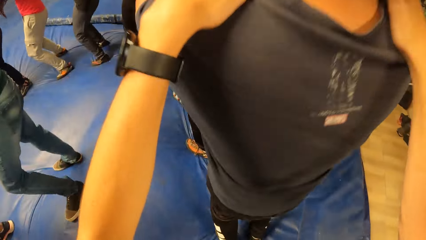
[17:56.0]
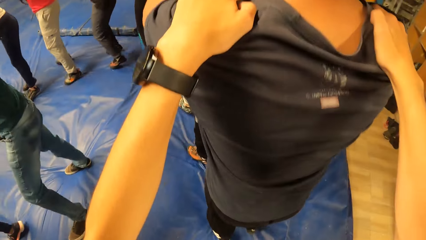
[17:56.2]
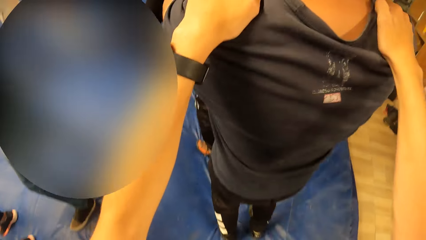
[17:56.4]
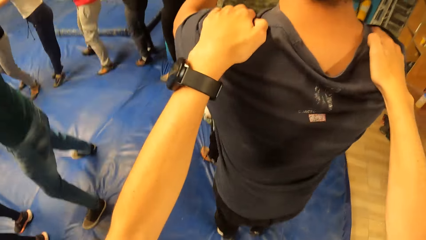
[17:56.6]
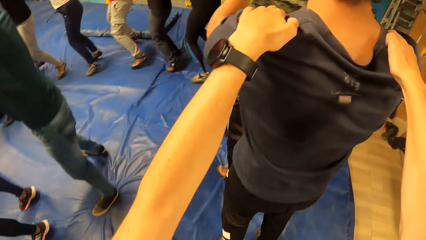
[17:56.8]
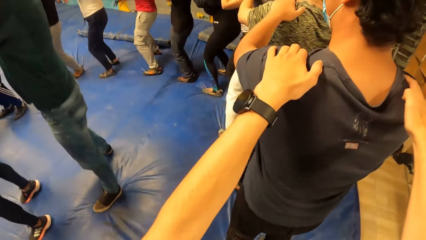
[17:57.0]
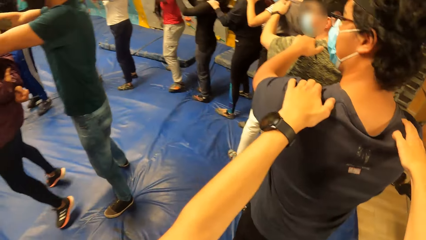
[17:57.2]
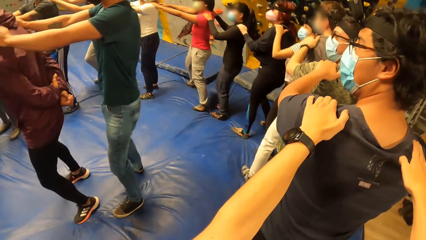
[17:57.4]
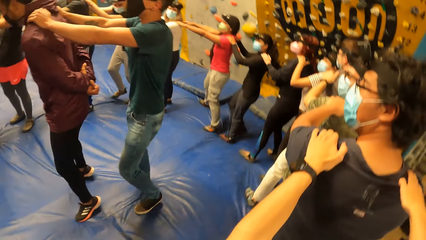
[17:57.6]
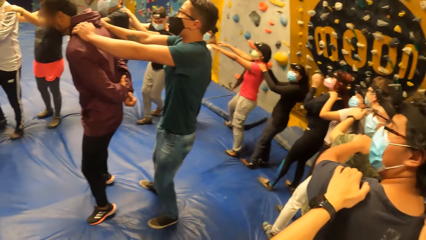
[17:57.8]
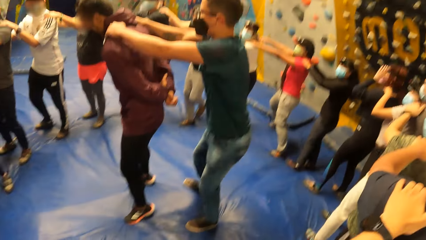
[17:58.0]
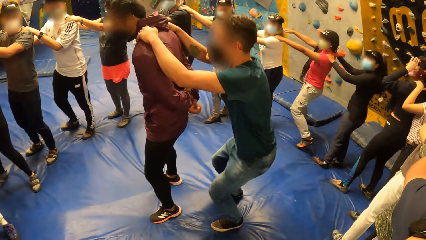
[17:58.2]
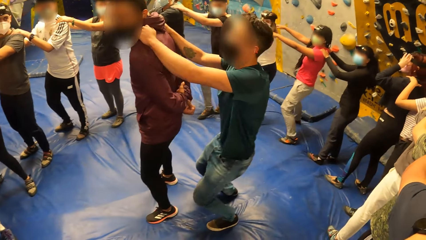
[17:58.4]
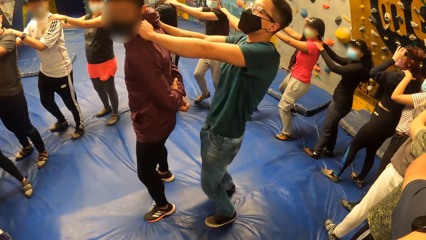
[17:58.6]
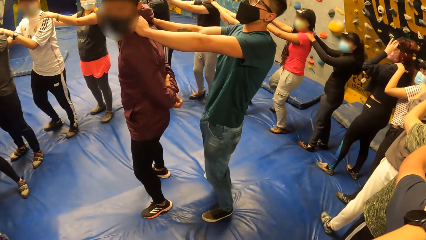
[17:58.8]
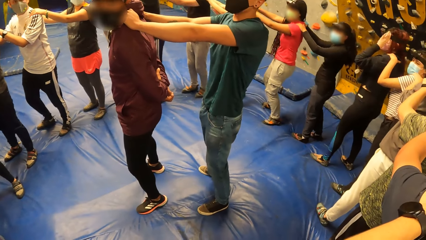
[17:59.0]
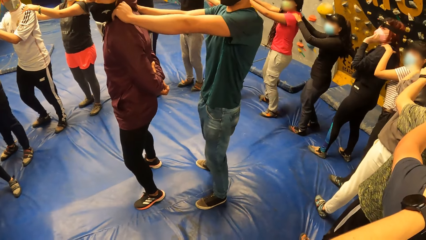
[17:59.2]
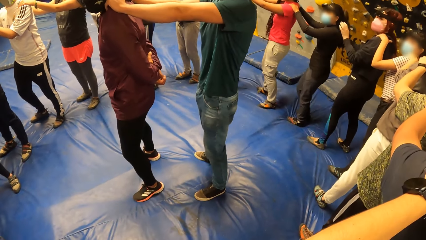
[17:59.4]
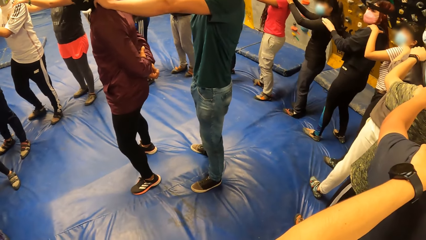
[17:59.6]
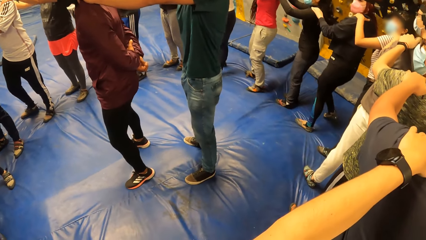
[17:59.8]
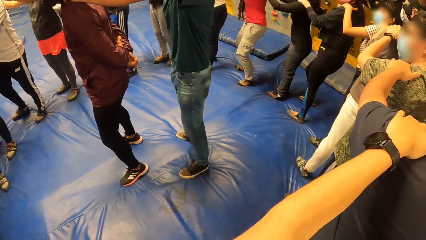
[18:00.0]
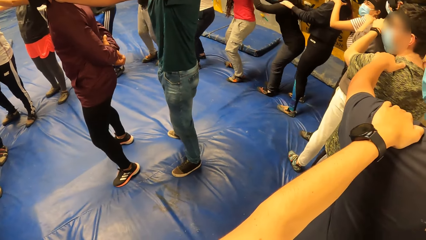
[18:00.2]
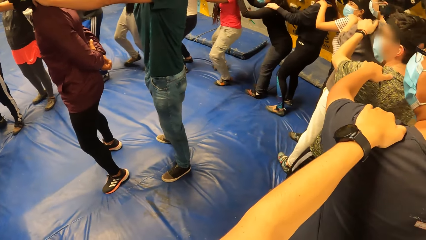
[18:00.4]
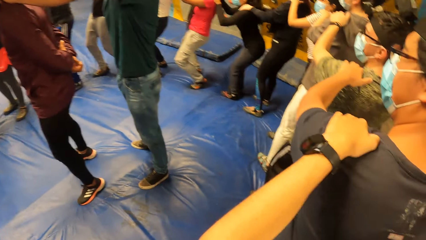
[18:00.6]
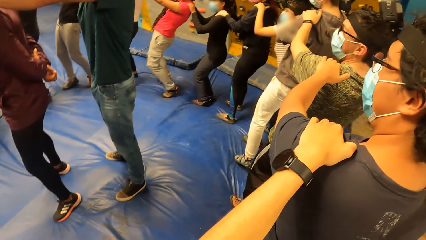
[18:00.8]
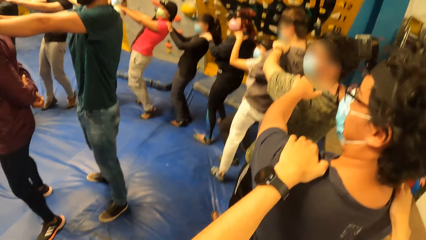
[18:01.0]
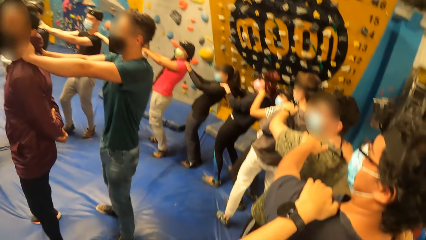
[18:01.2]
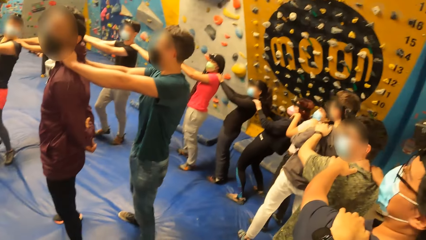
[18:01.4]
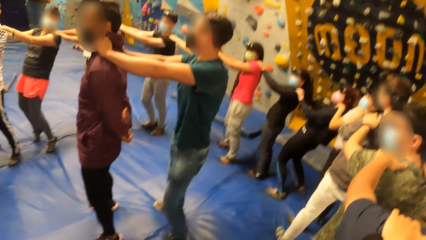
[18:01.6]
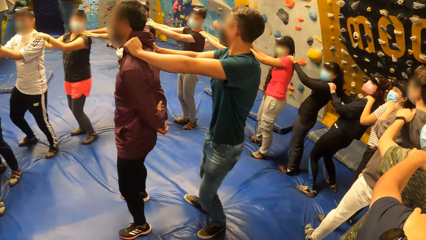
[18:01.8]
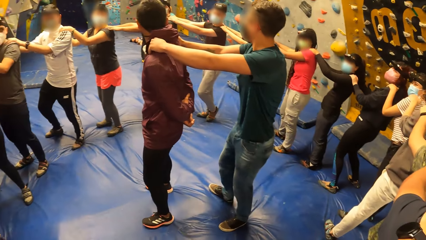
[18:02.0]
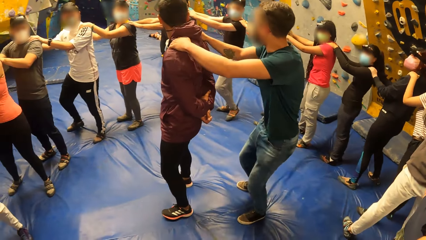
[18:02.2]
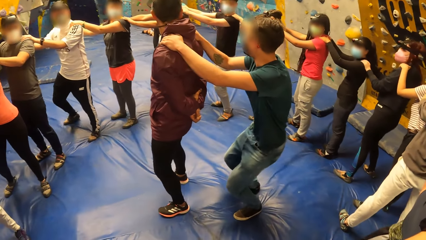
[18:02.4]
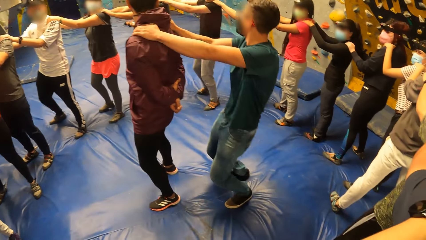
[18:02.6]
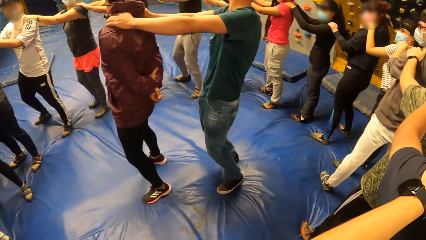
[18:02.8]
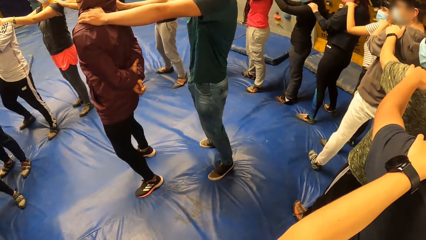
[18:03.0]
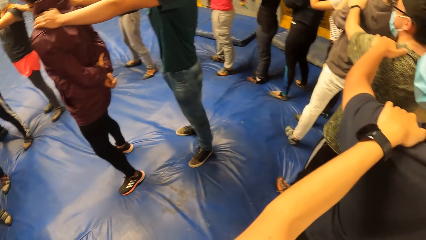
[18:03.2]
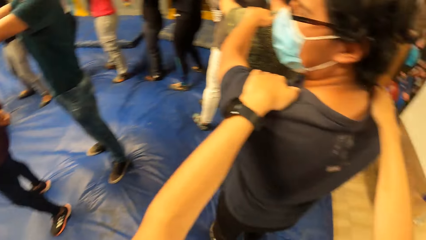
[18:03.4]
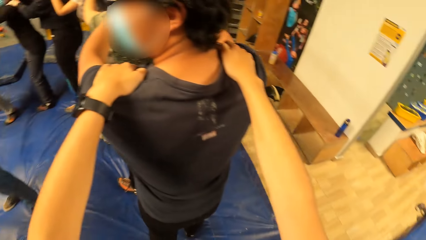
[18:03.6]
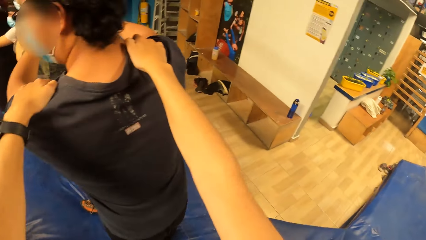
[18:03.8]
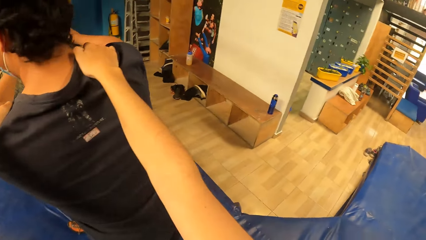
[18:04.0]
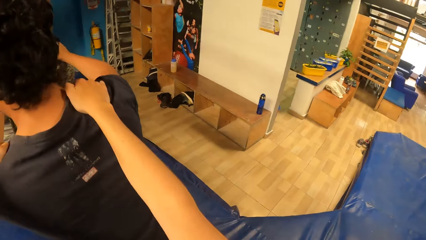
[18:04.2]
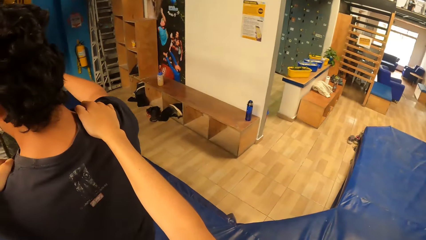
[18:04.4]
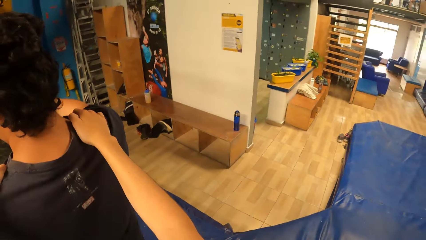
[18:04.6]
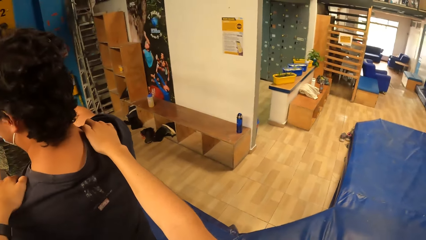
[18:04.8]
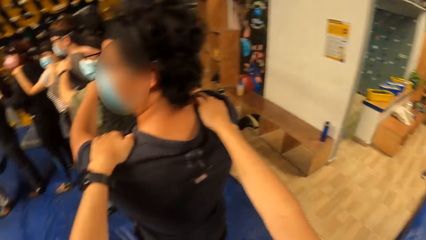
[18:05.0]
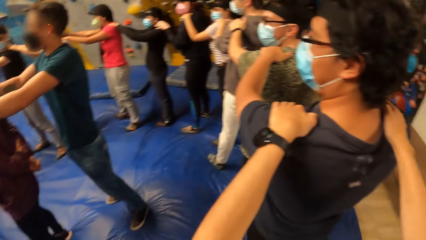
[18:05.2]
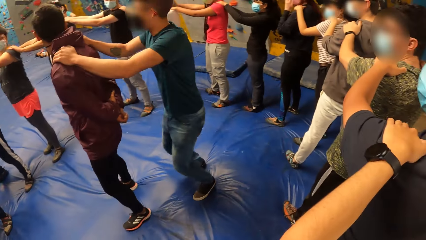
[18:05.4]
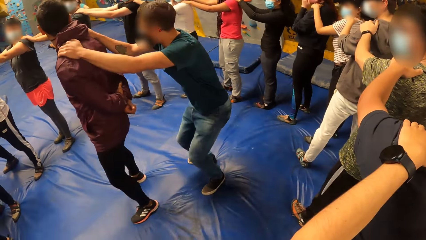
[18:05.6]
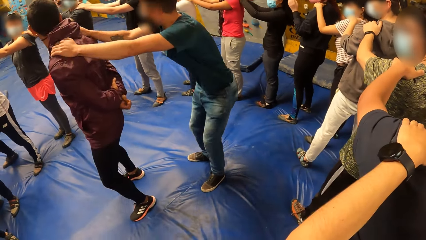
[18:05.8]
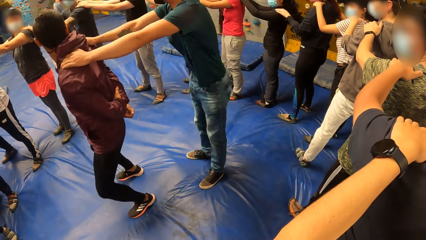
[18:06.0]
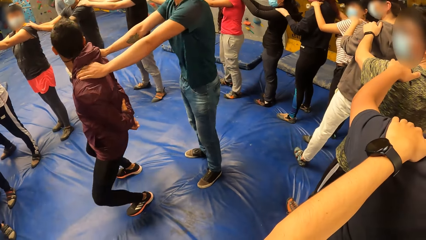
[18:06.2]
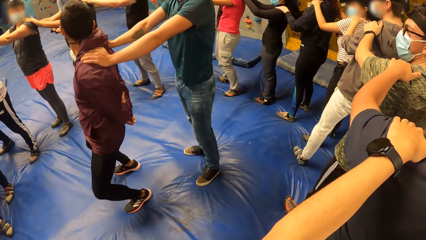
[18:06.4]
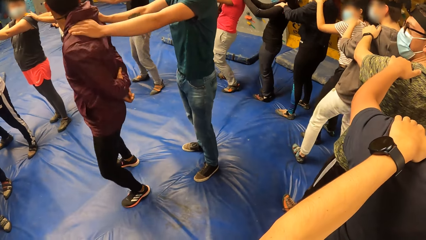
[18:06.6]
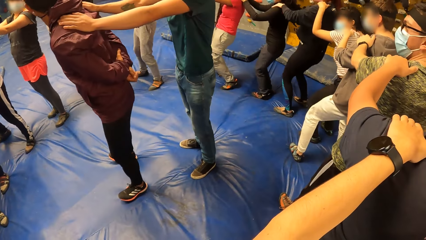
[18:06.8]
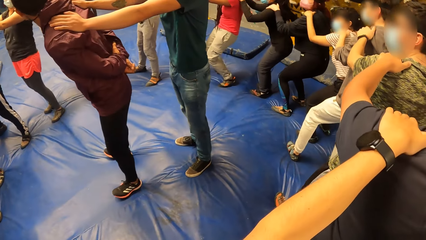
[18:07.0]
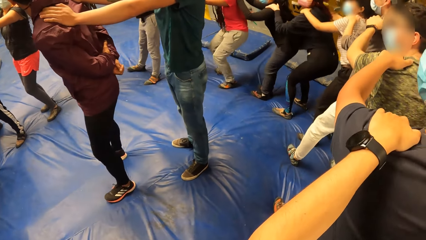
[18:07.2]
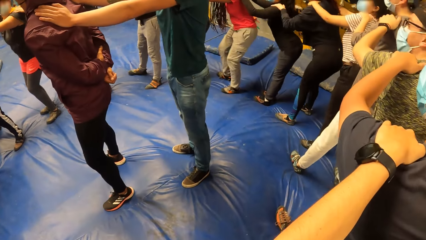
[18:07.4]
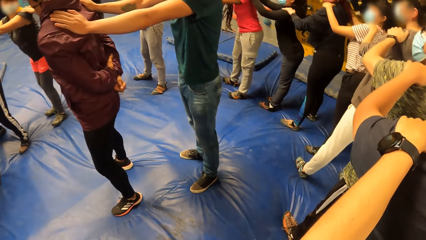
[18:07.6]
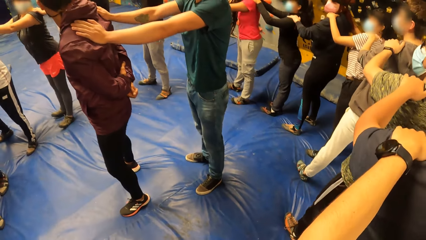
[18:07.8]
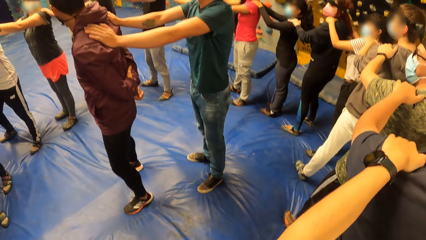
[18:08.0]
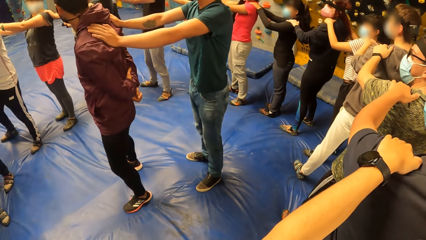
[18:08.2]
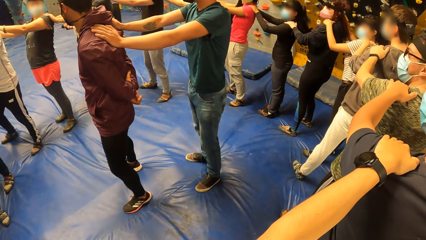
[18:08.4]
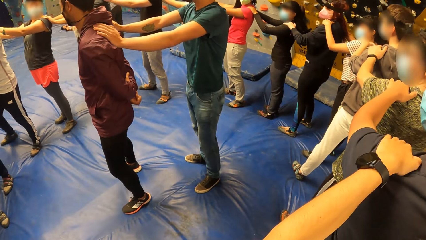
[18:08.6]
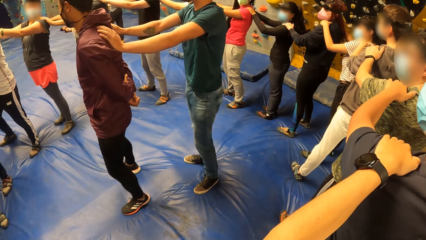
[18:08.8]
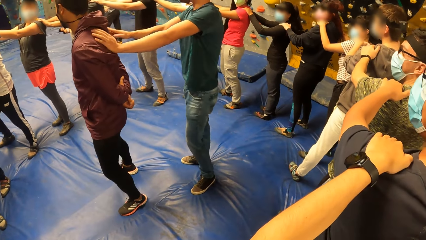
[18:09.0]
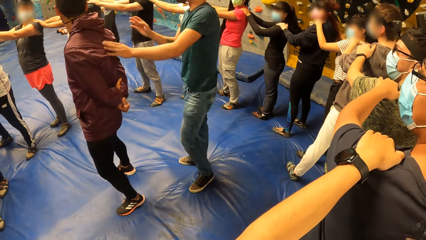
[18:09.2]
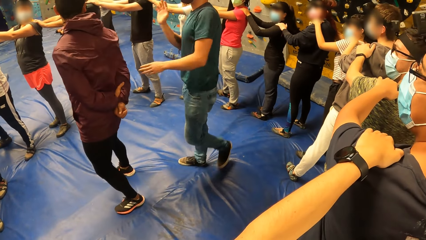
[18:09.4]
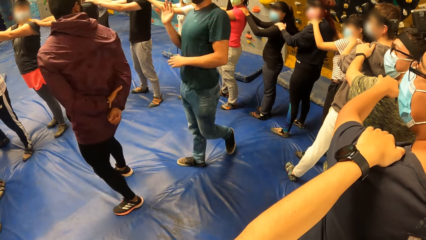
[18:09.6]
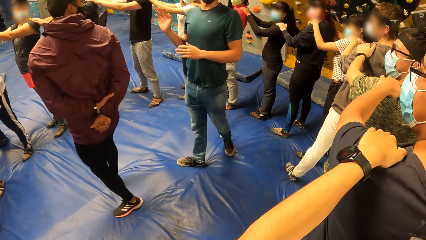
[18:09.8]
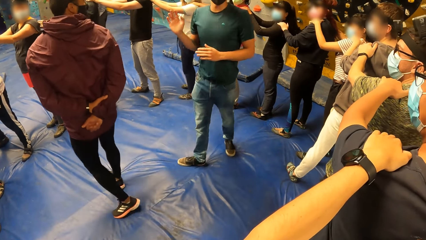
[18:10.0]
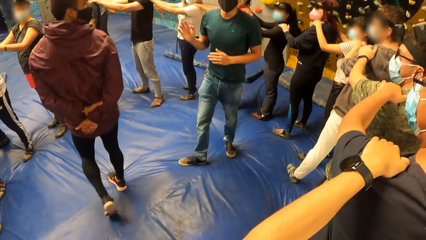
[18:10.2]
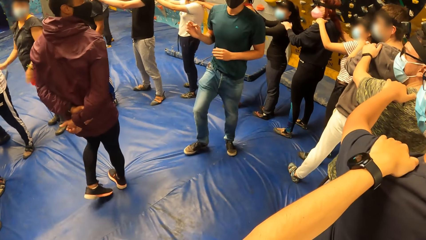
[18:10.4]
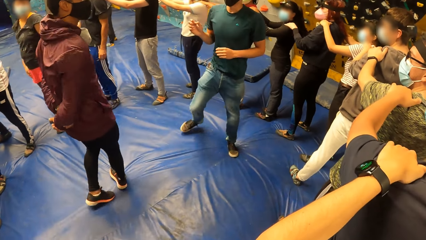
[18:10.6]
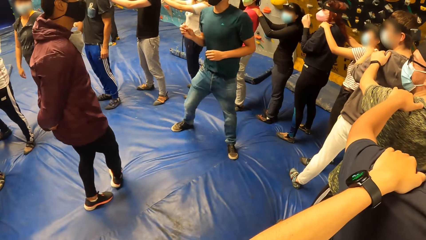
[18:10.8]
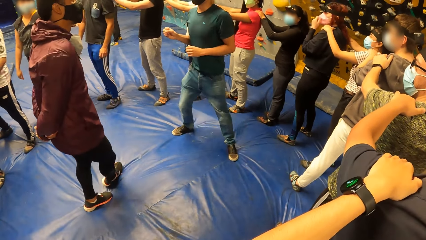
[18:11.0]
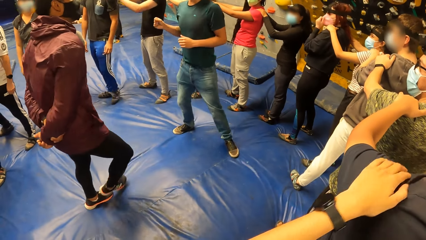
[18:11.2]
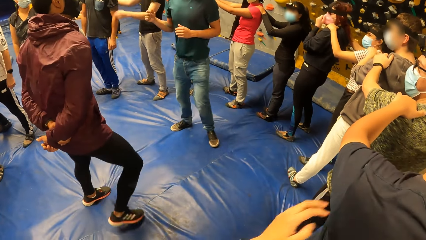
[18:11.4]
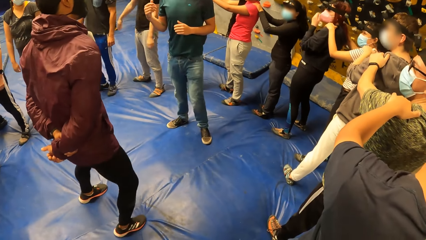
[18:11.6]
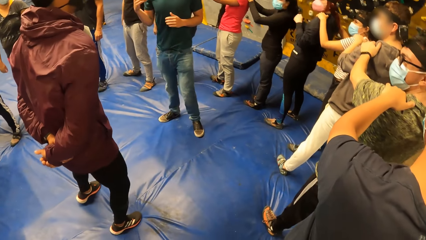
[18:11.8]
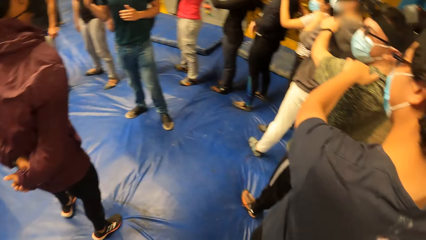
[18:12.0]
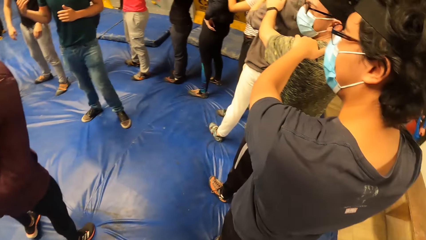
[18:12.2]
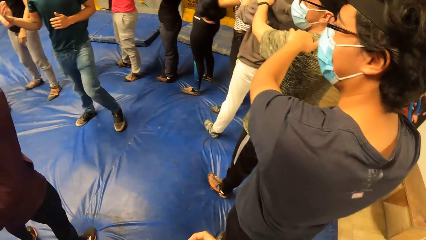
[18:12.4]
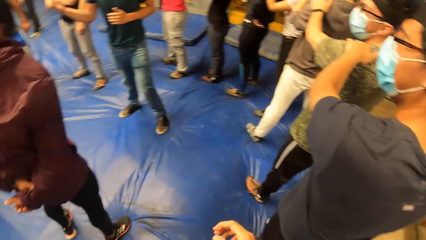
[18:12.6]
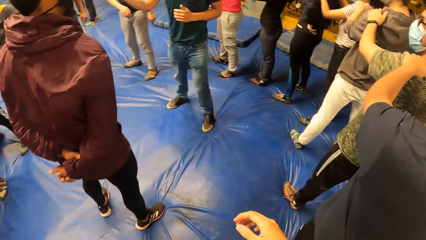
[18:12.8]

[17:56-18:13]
A man holds the shoulders of another man. The first man performs an exercise with his two hands on the second man's shoulders. The camera wearer performs the exercise with the group of people, holding the shoulders of a third man. The first man squats holding the shoulders of the second man. The camera wearer squats while holding the shoulders of the third man. The second man performs the exercise. The first man squats holding the second man. The camera wearer squats holding the shoulders of the third man. The first man removes his two hands from the second man's shoulders. The first man interacts with the group of people. The camera wearer looks around. The camera wearer removes both hands from the third man's shoulders.
